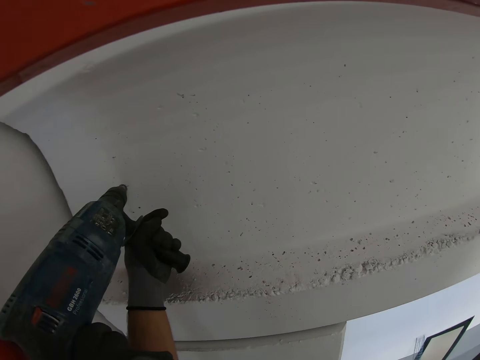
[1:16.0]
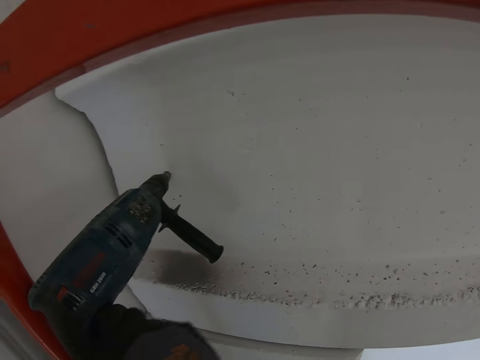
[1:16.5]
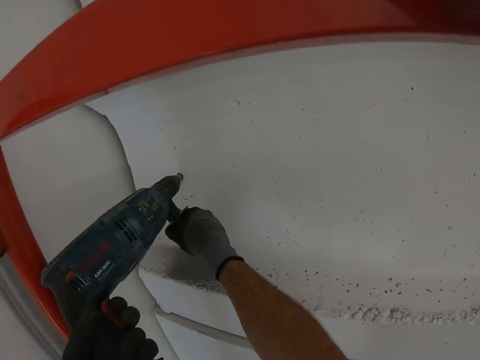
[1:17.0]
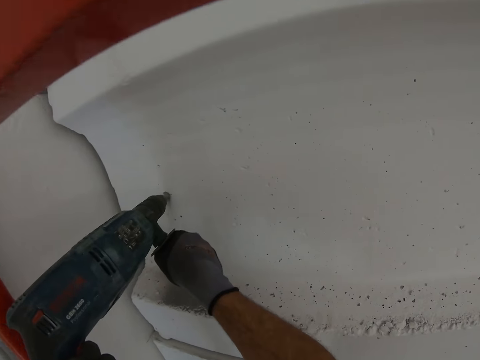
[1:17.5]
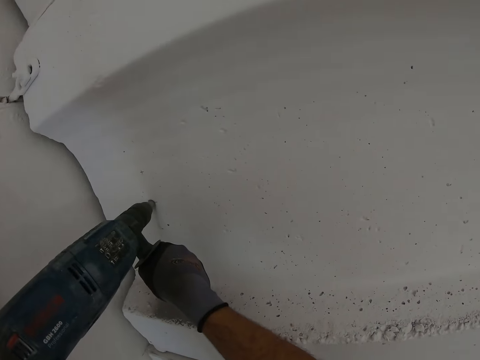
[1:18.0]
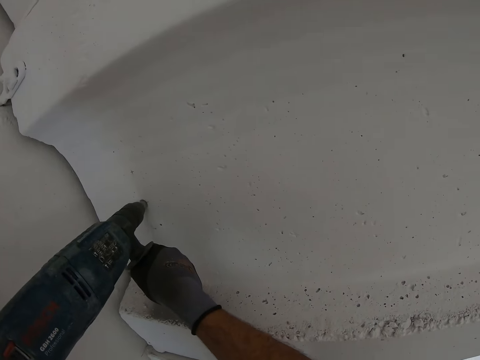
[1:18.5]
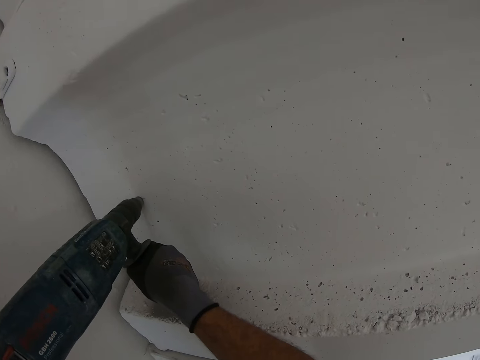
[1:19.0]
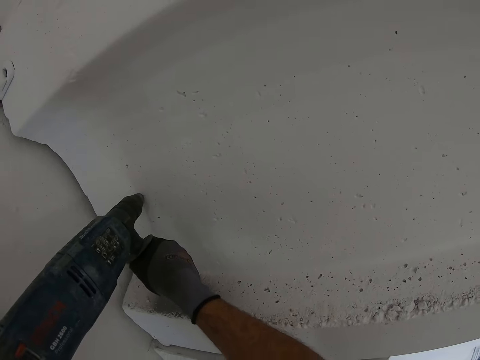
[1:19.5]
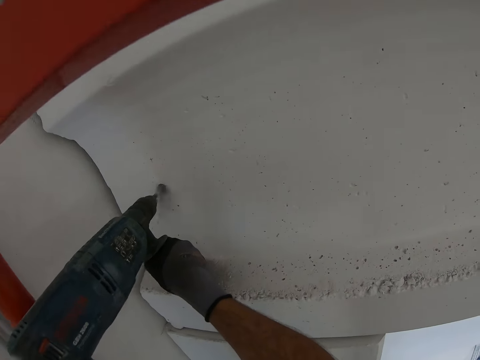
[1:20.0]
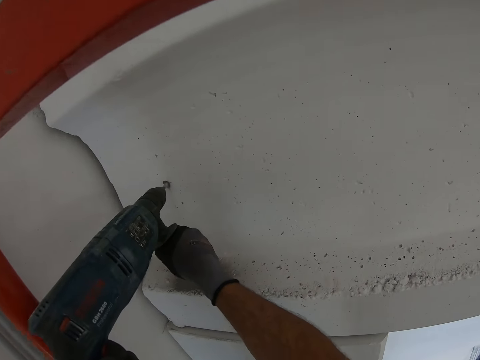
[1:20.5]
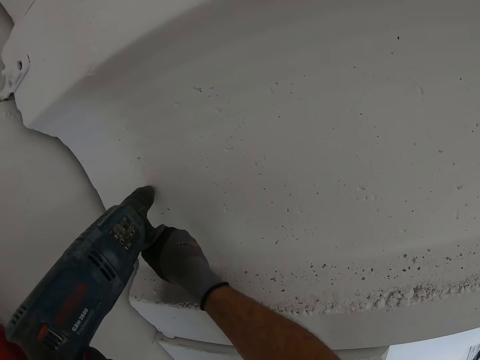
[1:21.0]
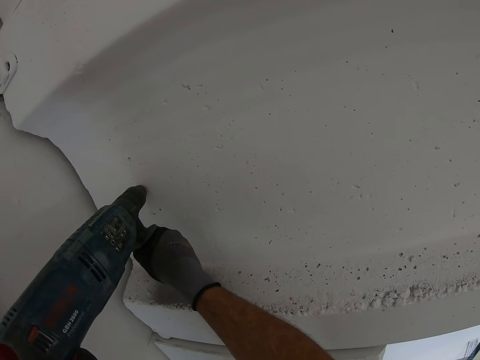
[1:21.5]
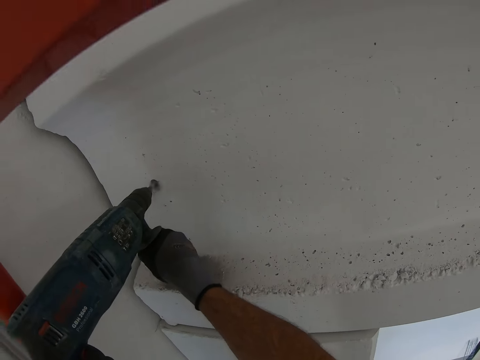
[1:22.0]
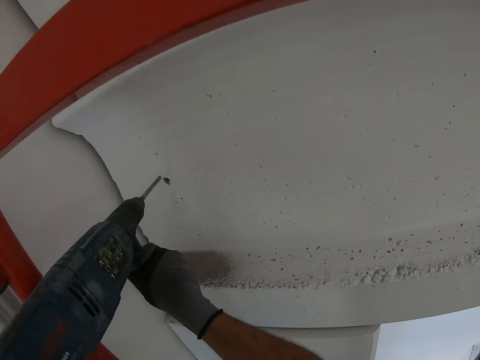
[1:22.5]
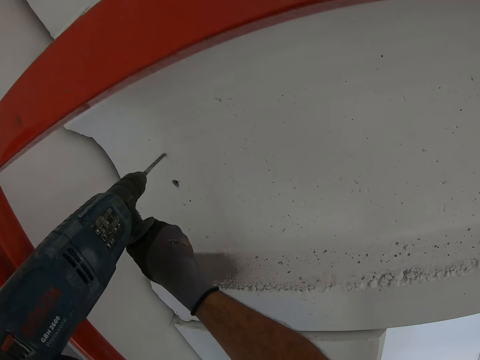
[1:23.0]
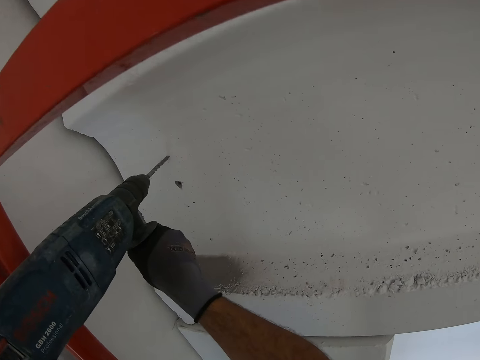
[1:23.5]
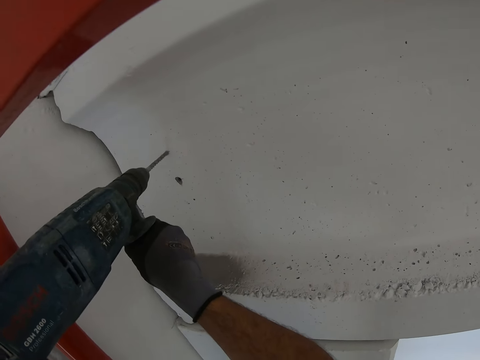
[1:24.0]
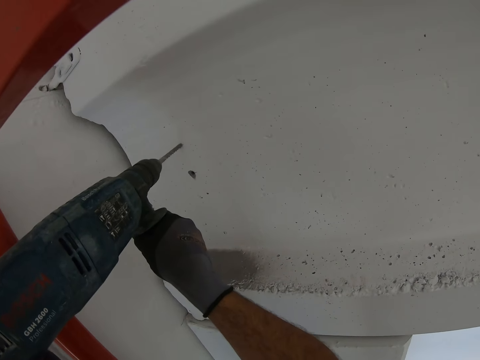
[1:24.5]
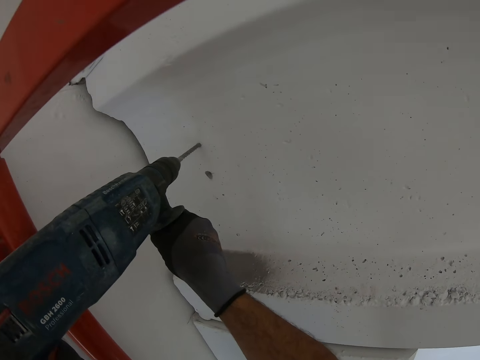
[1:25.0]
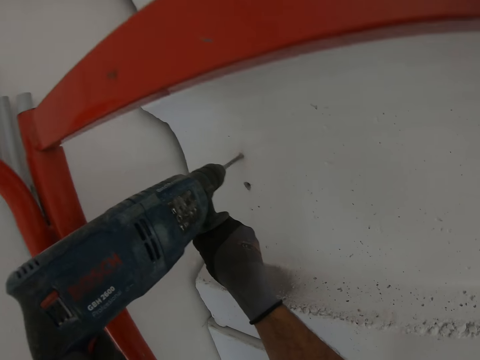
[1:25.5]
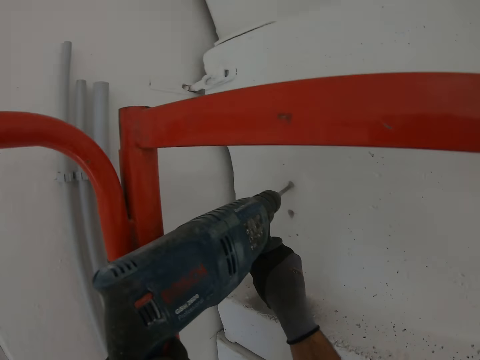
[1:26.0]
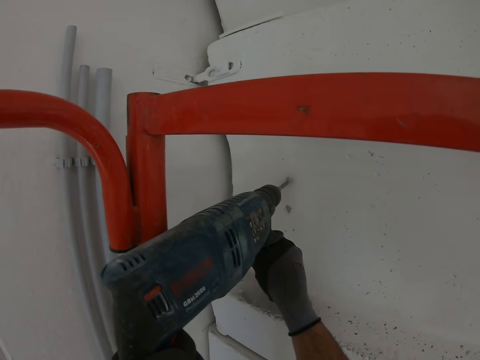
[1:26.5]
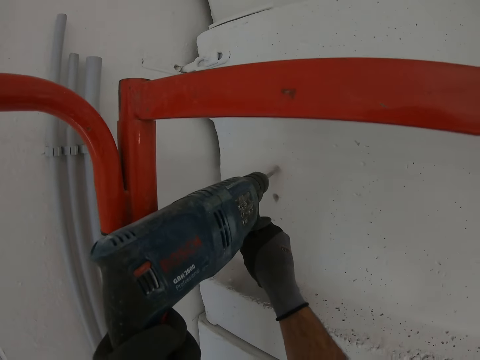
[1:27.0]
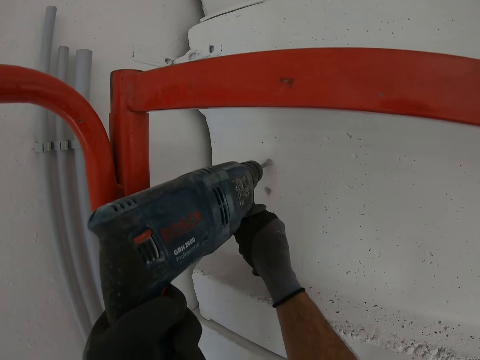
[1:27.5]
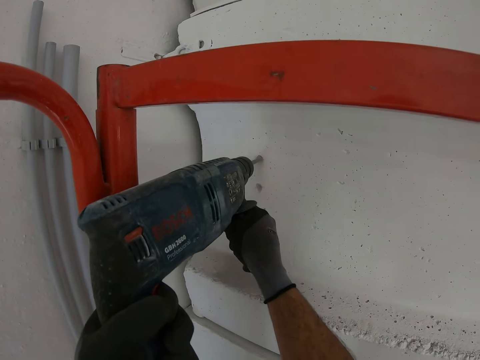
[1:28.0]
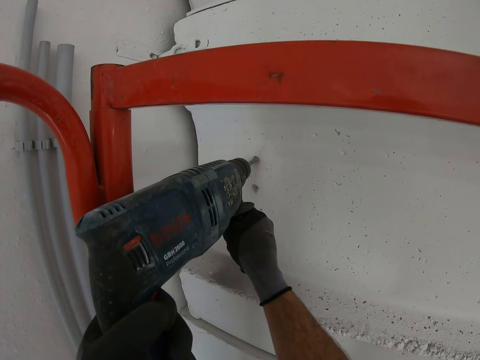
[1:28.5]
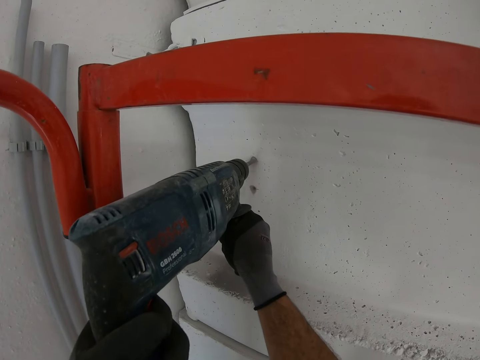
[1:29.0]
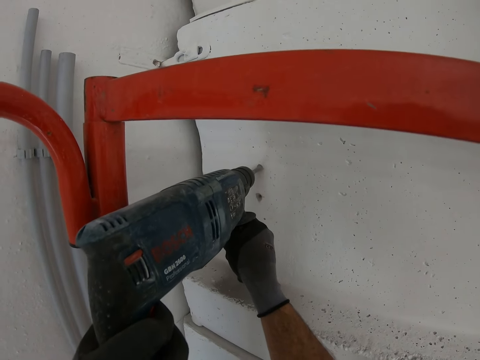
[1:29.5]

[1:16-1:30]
The camera wearer drills the wall.

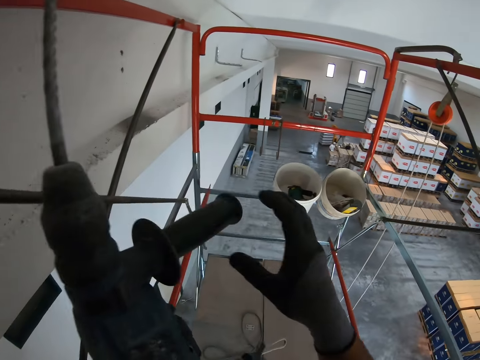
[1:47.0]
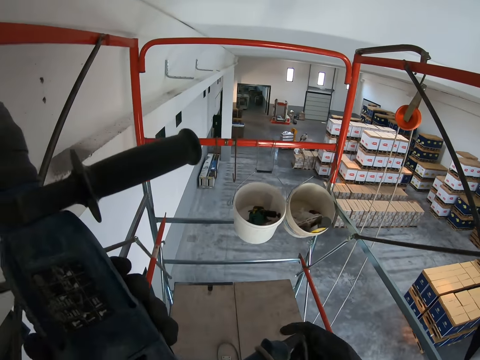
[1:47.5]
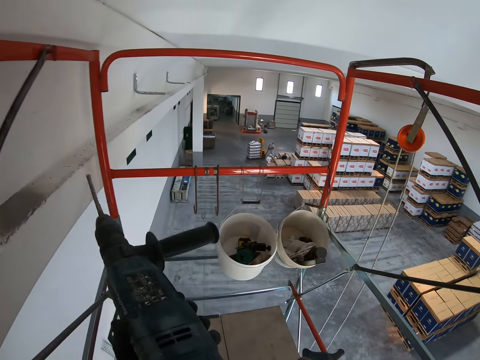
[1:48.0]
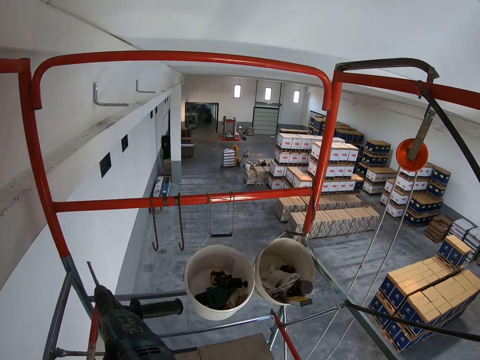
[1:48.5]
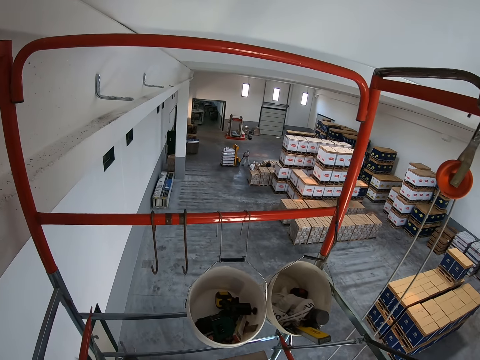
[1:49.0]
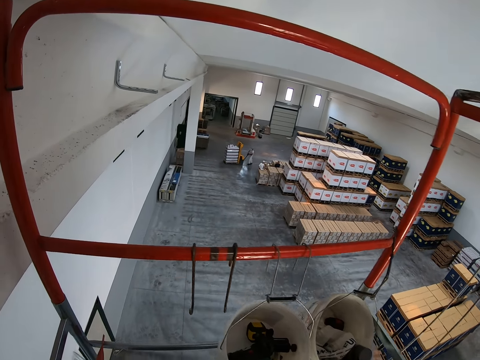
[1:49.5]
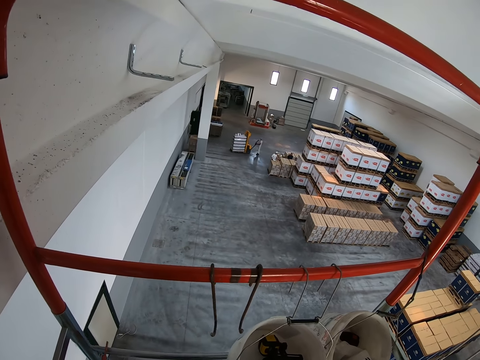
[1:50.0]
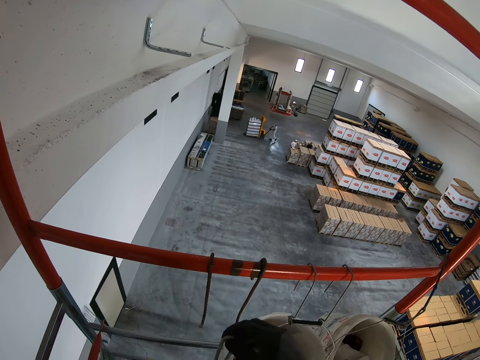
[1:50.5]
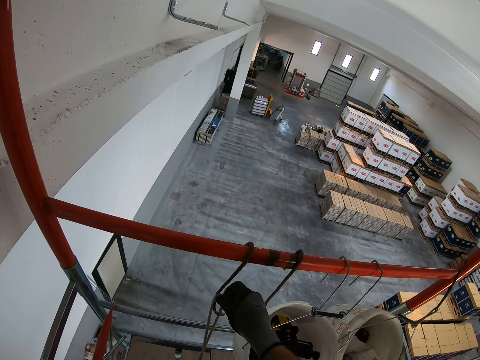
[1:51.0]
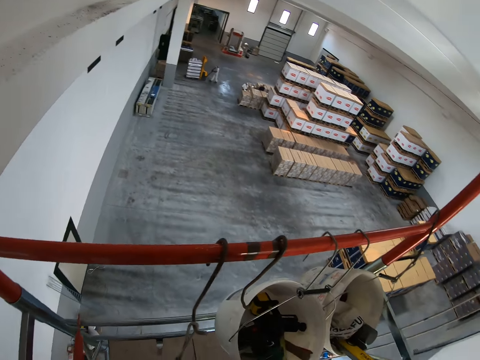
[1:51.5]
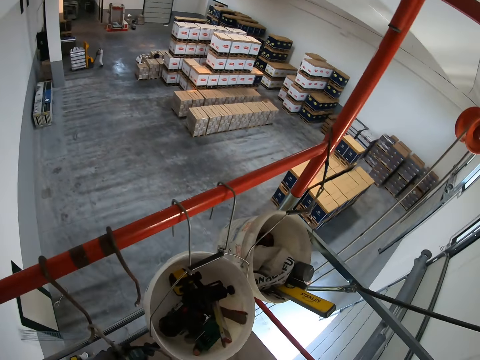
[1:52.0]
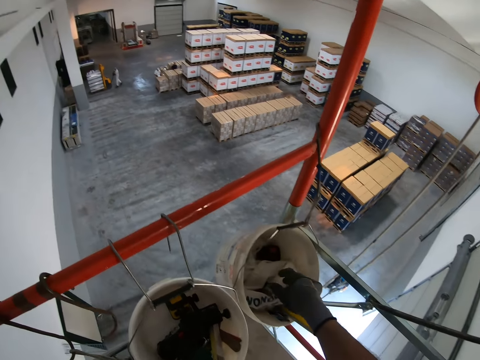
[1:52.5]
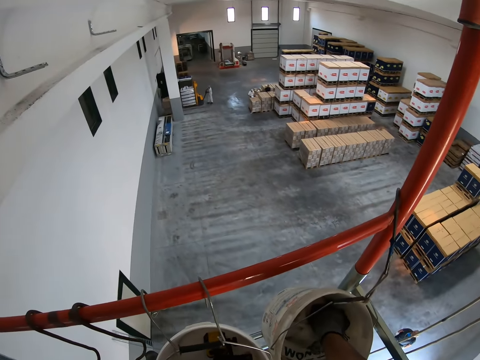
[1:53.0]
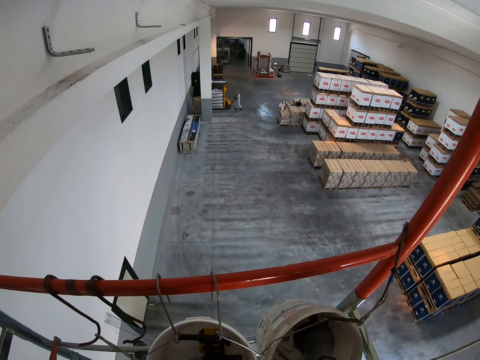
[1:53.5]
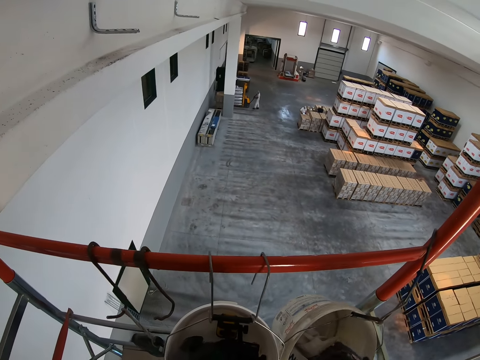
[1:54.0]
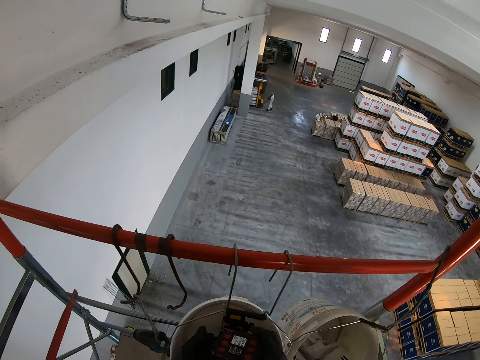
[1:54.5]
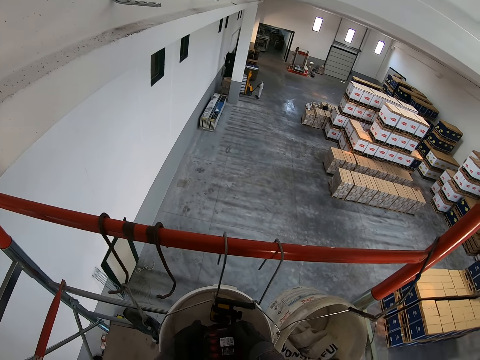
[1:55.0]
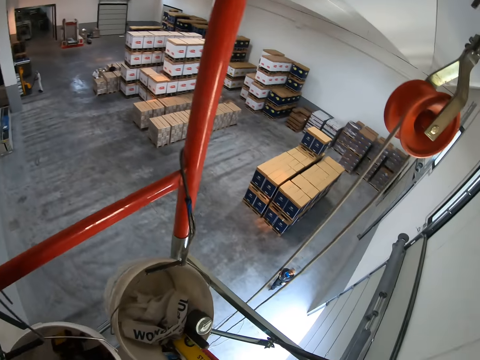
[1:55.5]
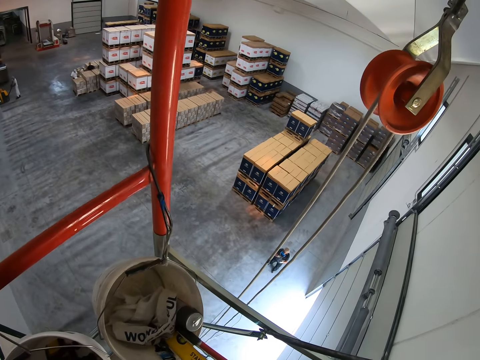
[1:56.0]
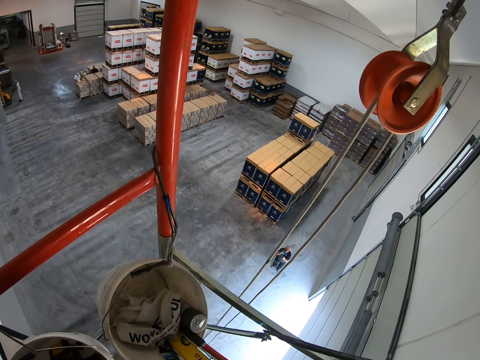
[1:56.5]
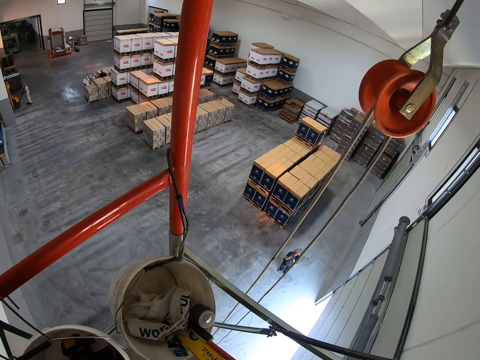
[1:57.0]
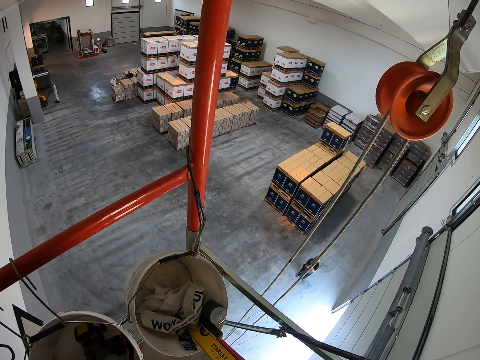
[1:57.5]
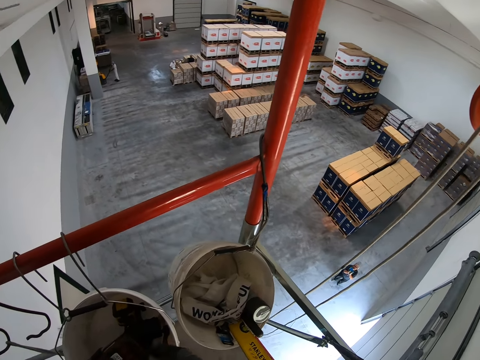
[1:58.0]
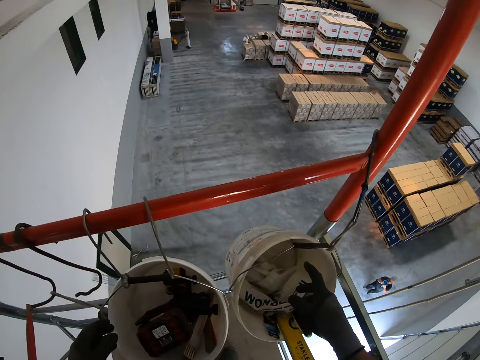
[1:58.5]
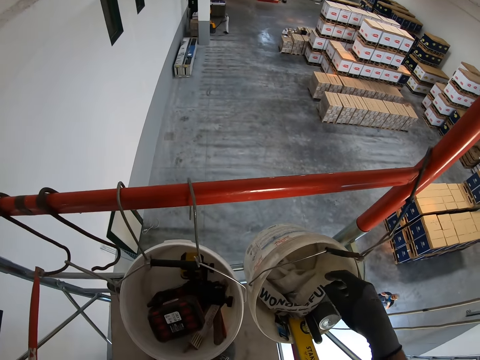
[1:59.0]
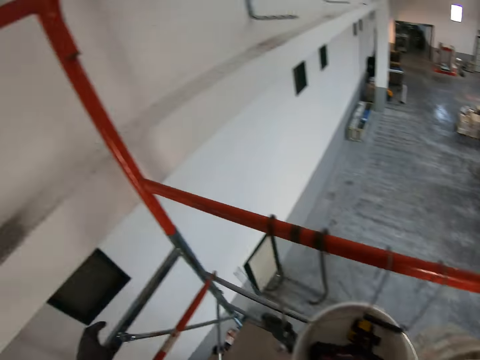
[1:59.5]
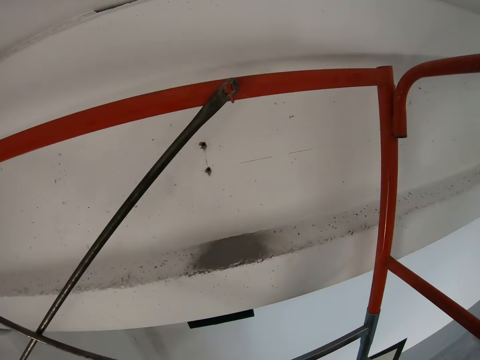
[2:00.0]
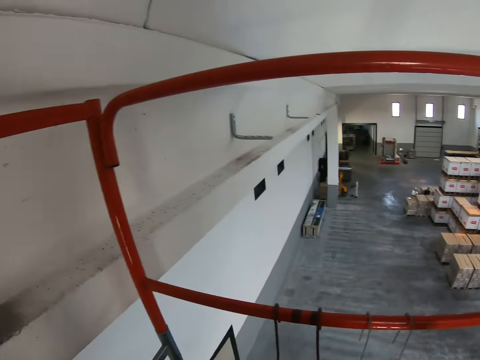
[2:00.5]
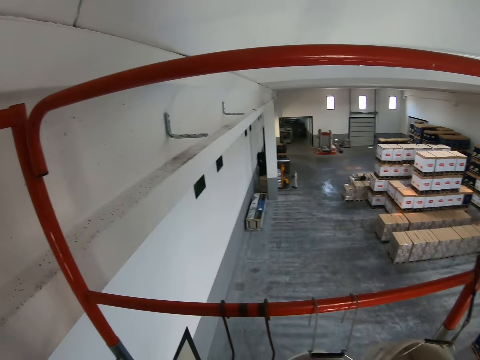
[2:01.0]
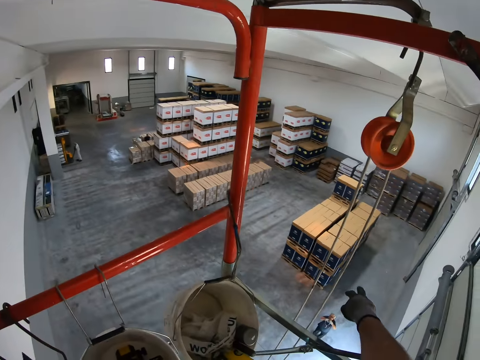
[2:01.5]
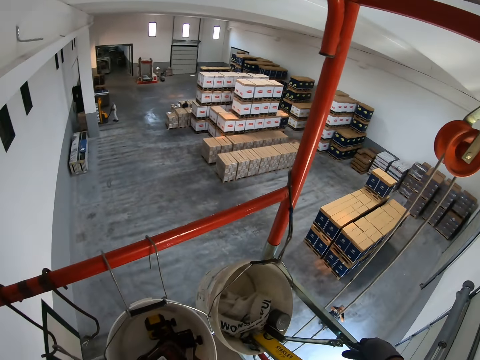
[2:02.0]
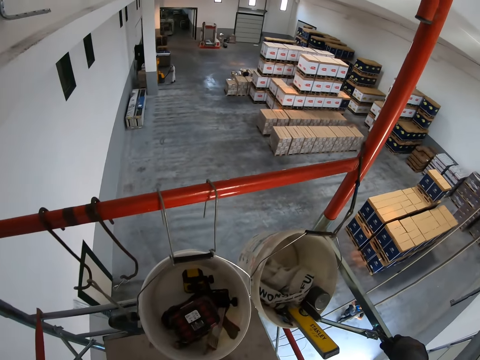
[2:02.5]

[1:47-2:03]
The camera wearer looks around the construction site. They put the drill in the hook. They are picking nails from the bucket. A person is on the ground pulling the rope on the lever. The camera wearer looks around the construction site.
